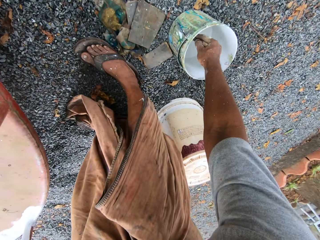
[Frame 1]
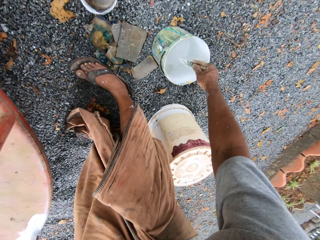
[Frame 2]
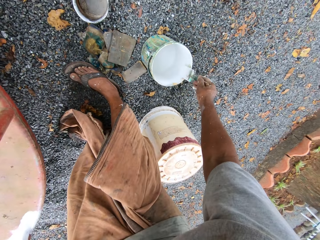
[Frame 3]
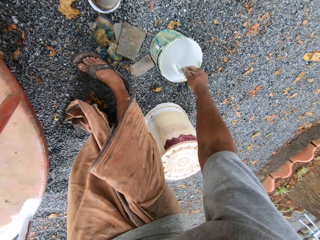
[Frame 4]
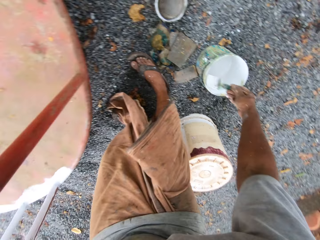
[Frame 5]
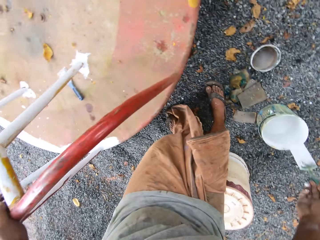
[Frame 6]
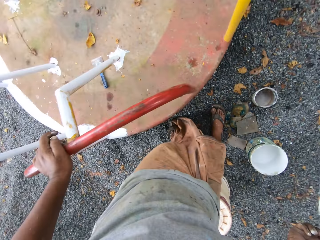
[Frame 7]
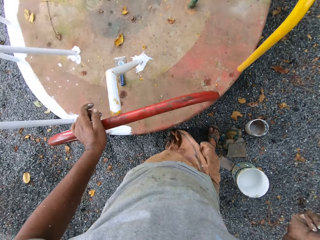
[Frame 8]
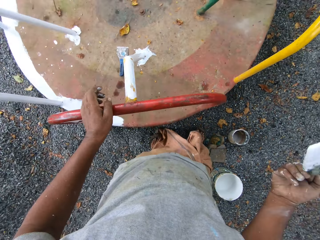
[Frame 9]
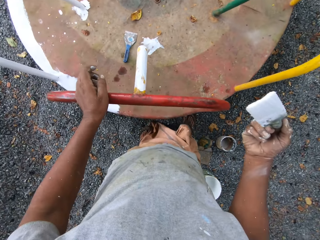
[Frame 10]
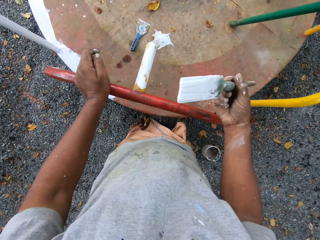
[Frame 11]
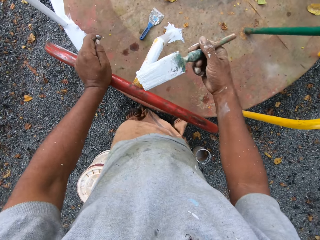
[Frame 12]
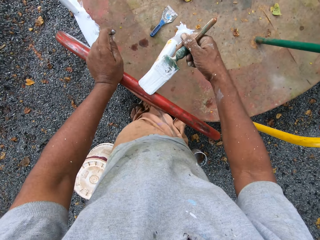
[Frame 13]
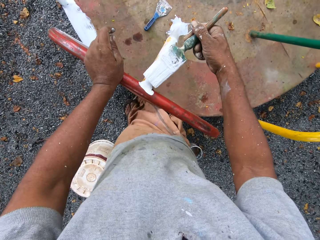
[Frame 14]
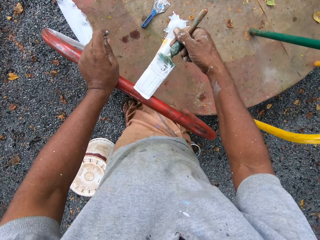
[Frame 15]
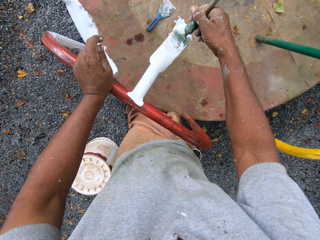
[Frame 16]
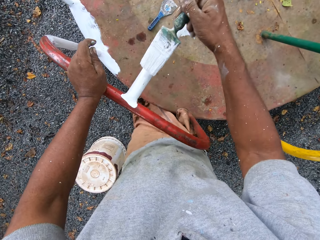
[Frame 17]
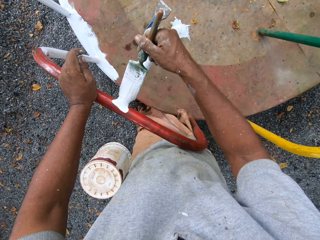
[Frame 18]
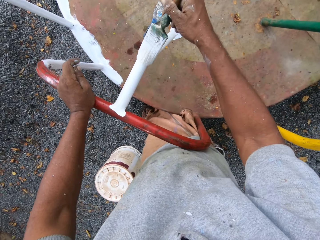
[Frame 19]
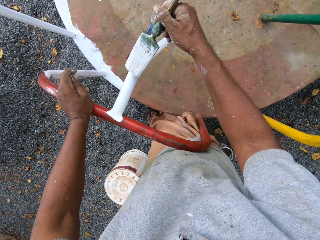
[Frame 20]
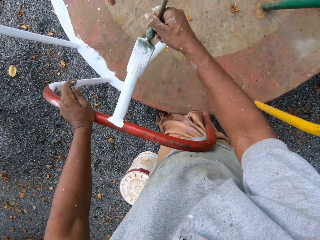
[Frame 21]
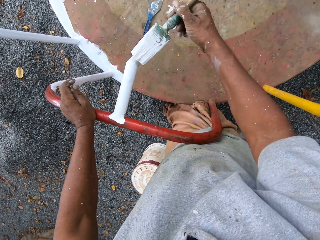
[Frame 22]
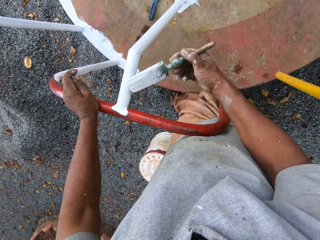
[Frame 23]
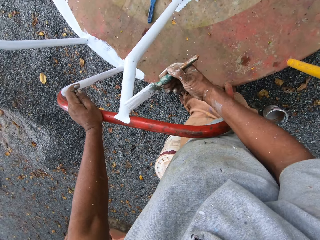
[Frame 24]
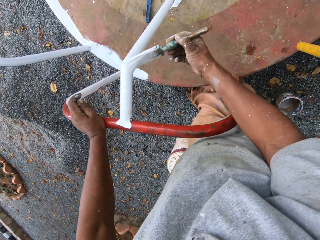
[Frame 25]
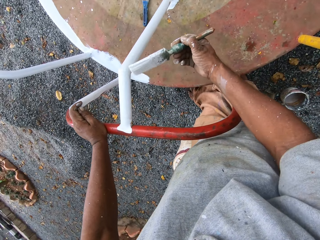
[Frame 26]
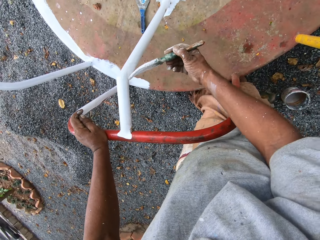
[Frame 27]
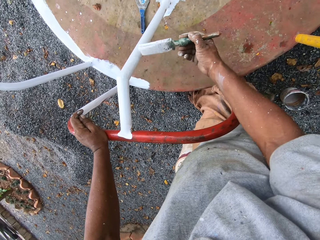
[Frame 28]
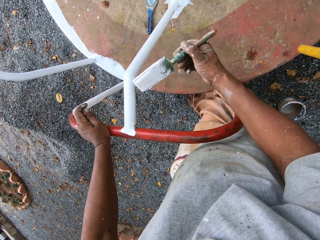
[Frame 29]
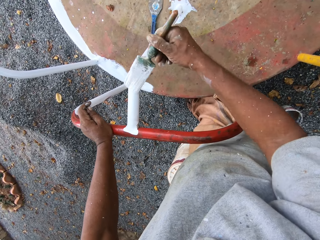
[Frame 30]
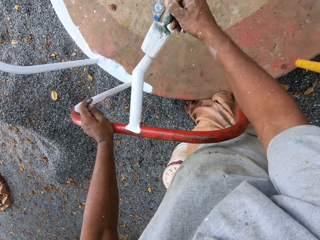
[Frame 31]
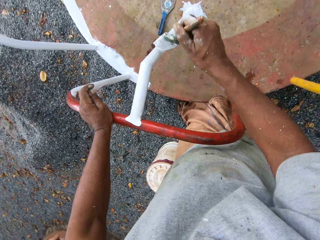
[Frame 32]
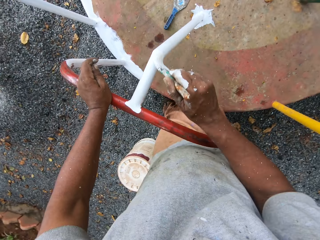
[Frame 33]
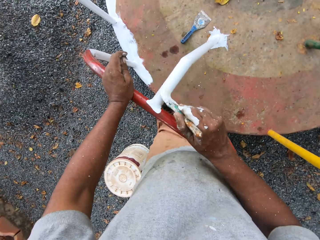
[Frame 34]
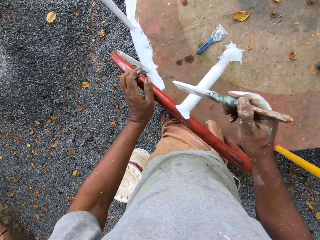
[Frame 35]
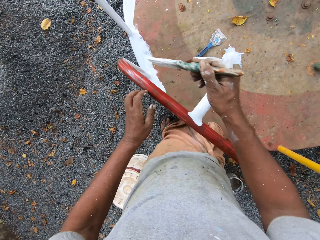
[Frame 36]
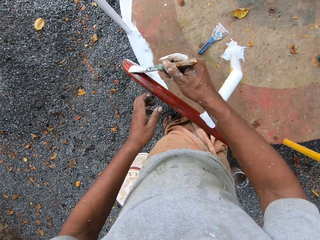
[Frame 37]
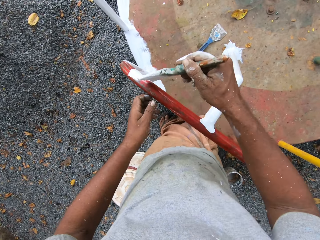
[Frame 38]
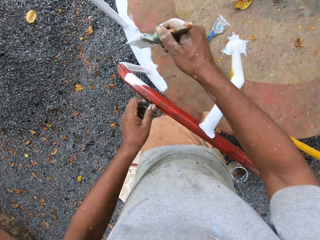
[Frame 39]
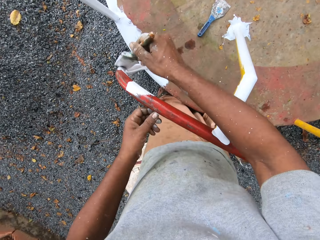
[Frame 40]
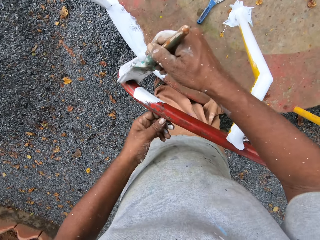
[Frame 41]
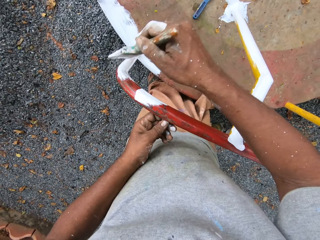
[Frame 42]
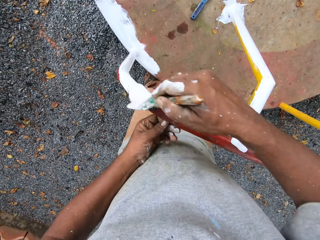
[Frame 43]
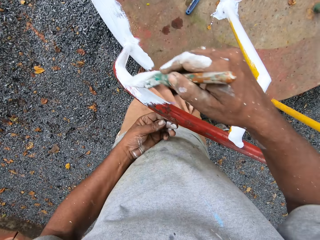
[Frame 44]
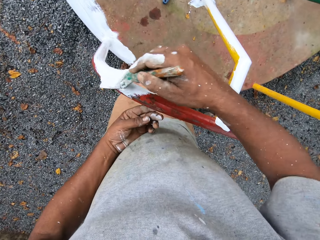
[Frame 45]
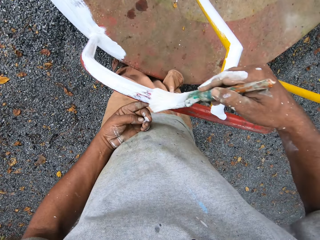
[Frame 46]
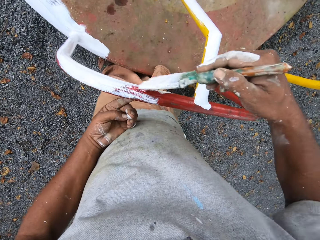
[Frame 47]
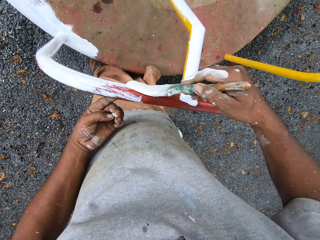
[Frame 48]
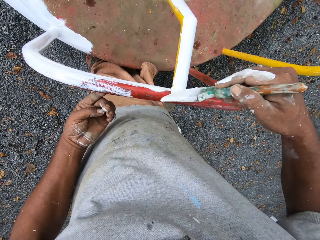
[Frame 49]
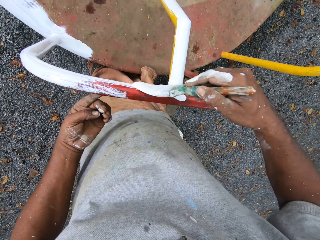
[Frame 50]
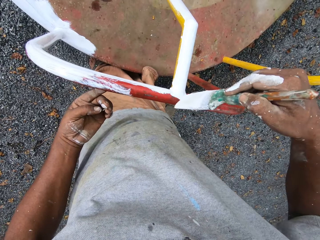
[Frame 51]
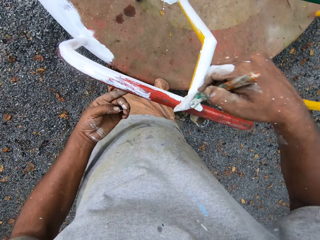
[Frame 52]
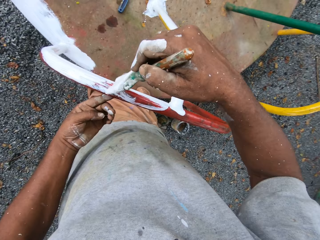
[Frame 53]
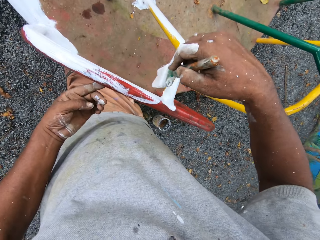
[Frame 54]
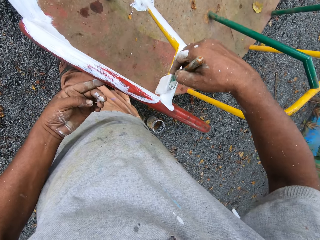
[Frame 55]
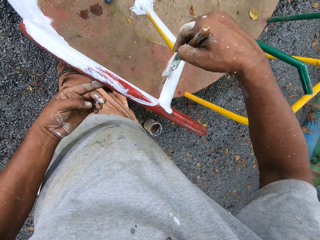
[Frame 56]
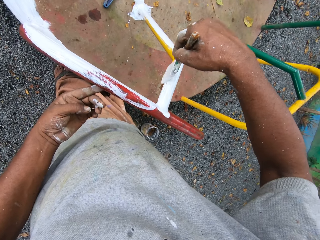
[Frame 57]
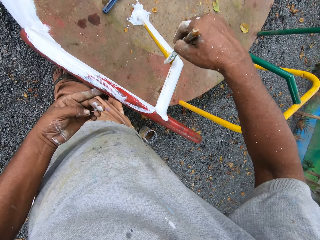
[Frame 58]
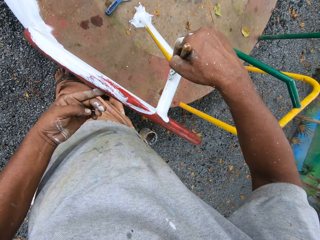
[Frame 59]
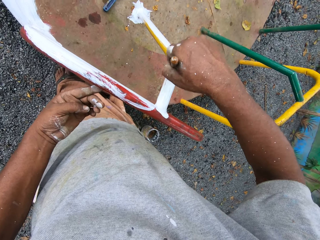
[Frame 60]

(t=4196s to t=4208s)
The camera wearer dips the paintbrush into the paint can or paint tin on the ground. They splash paint in the paint tin. They paint the roundabout with the paintbrush.

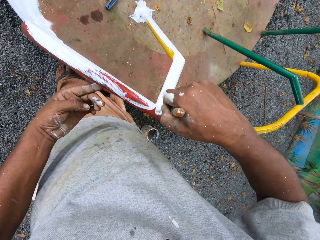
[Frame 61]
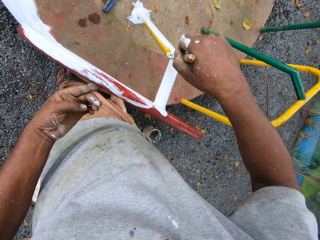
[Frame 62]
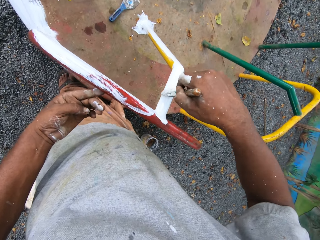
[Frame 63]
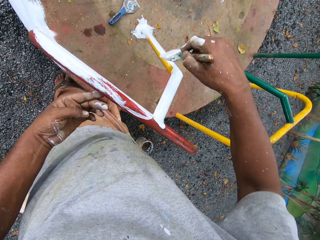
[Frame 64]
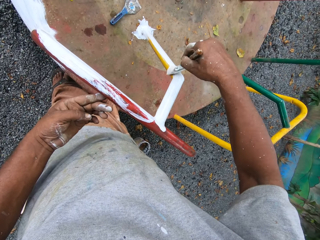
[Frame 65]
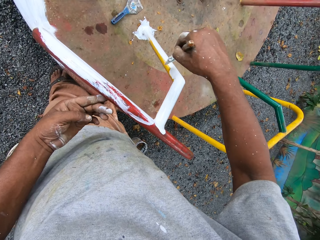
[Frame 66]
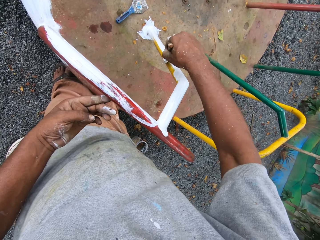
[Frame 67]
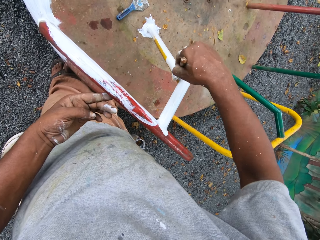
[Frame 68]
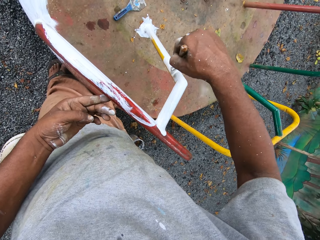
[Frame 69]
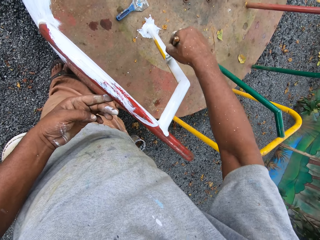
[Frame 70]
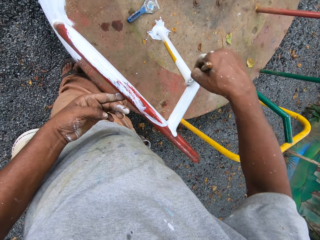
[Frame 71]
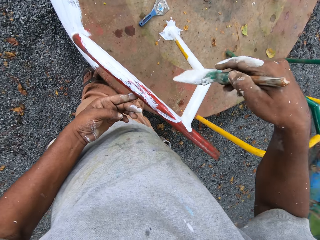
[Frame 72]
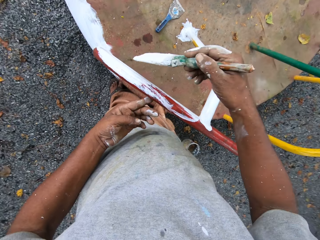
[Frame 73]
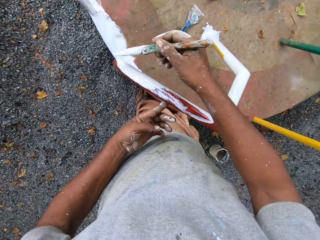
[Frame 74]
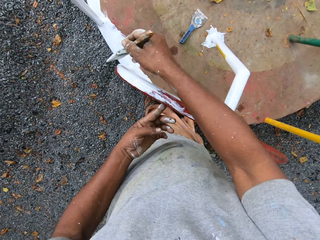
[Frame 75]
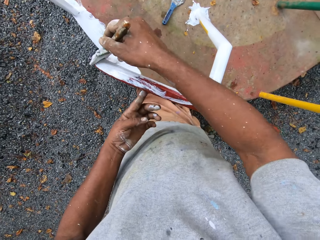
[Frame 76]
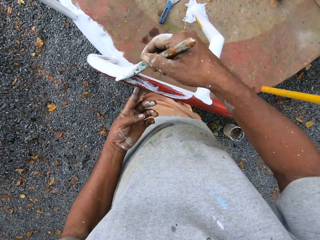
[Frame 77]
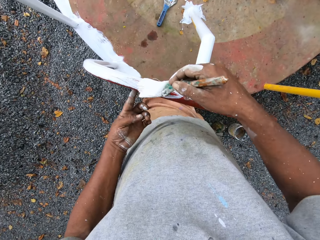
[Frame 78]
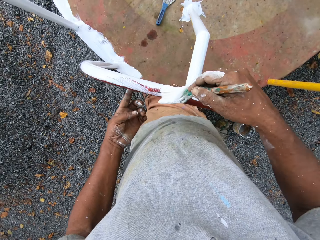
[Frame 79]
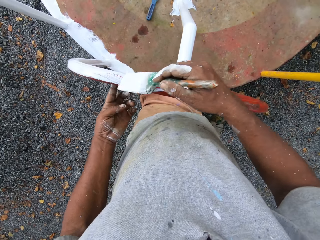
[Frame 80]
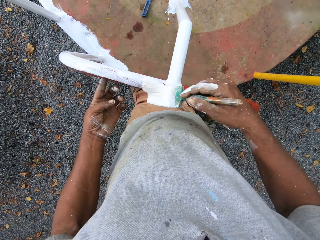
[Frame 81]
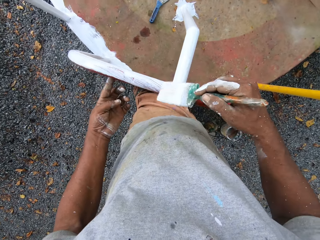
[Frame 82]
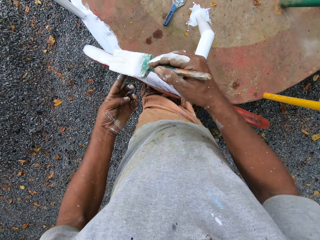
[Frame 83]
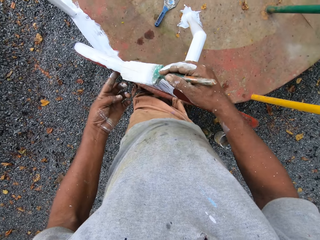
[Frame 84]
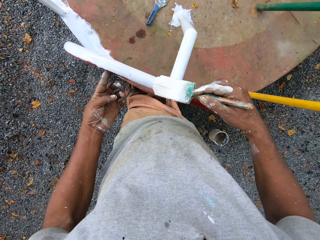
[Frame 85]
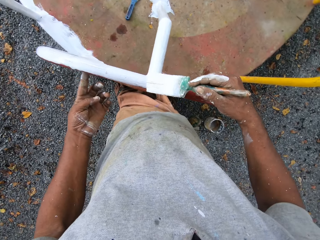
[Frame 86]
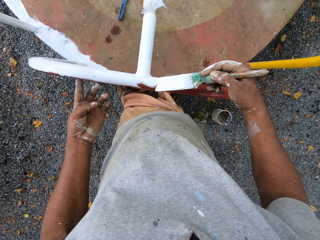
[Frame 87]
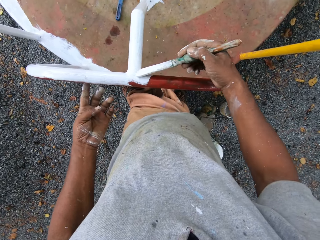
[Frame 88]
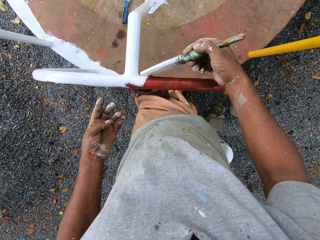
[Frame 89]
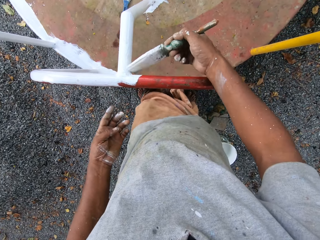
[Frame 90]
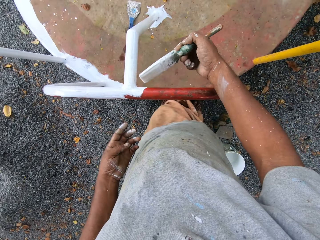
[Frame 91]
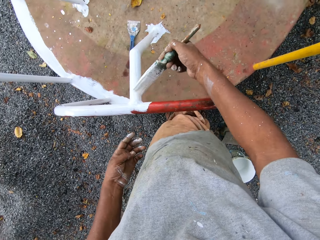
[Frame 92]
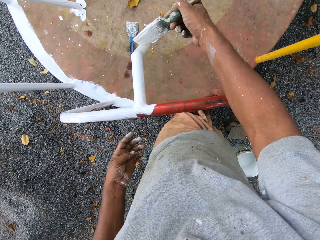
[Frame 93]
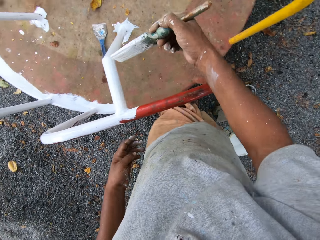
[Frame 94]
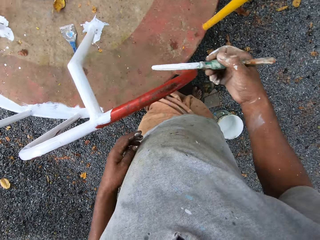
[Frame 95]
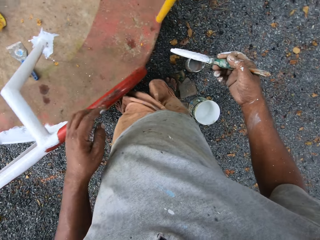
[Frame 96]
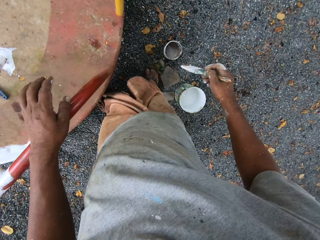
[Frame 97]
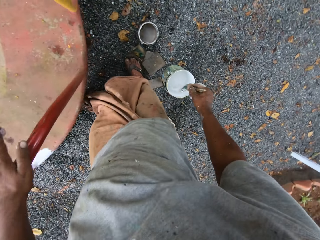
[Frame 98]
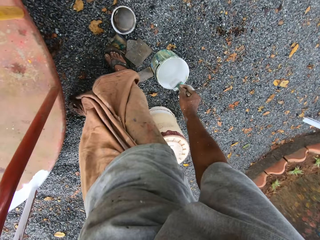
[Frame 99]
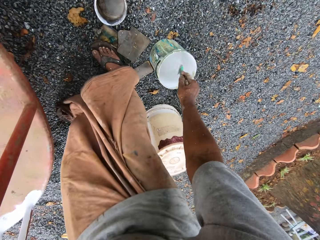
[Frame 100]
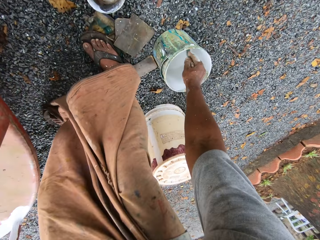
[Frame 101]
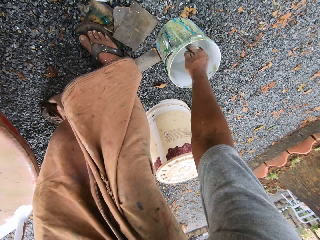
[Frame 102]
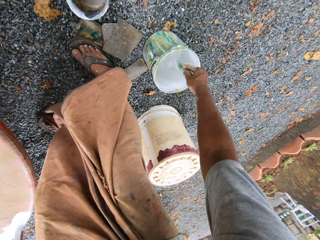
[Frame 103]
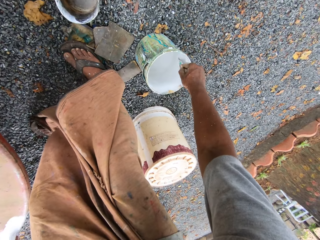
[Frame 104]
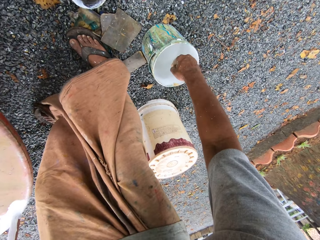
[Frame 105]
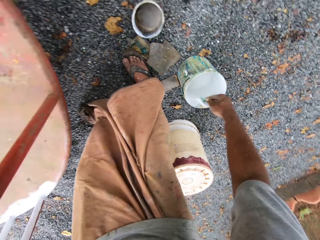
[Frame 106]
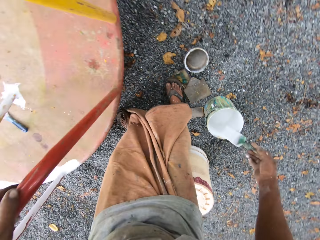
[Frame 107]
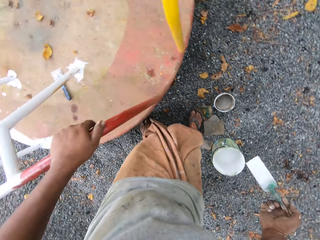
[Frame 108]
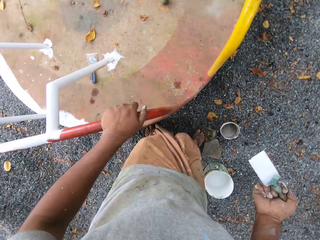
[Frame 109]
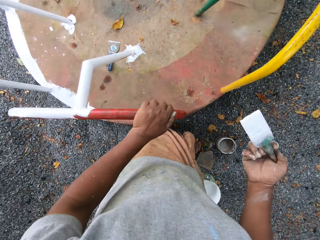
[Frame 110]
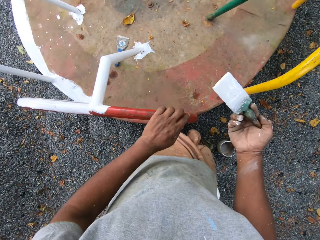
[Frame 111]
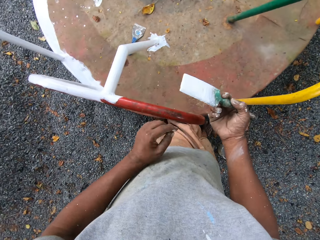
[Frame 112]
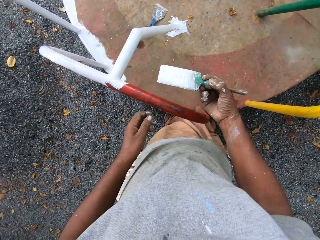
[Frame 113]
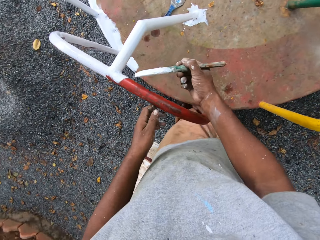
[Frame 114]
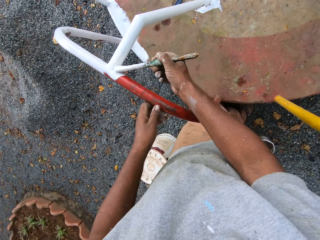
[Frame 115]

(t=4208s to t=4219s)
The camera wearer bends towards the ground and holds a round swing. They dip the paintbrush into the paint can or paint tin on the ground. They splash paint in the paint tin. They hold the paintbrush.
